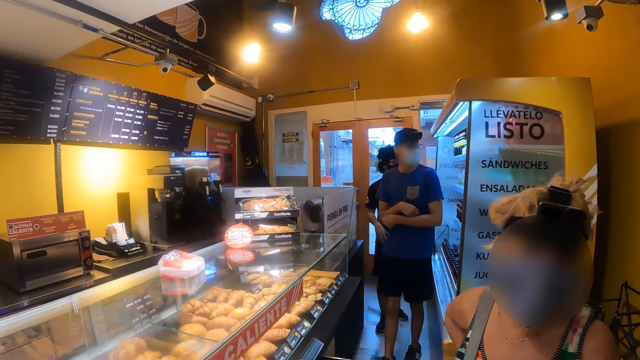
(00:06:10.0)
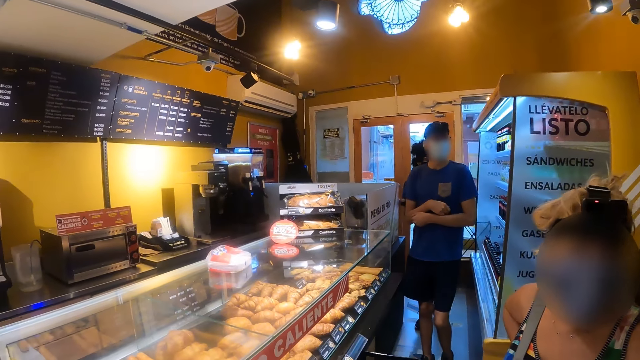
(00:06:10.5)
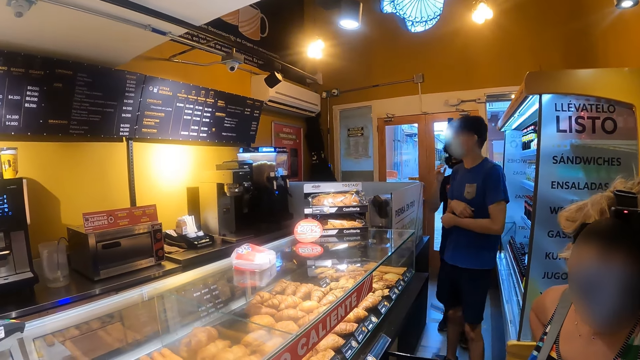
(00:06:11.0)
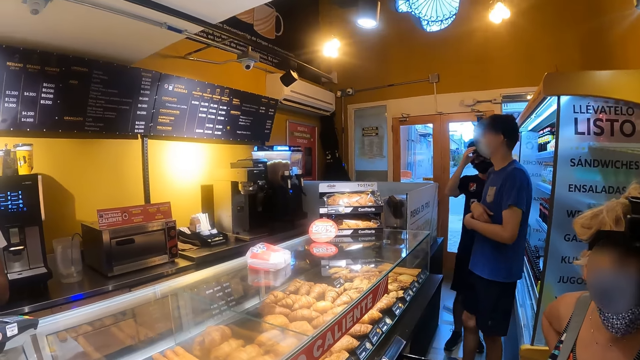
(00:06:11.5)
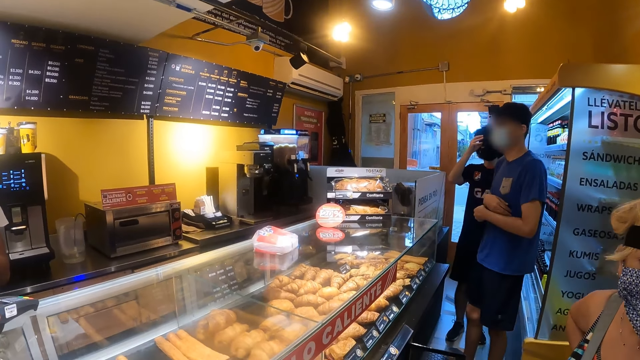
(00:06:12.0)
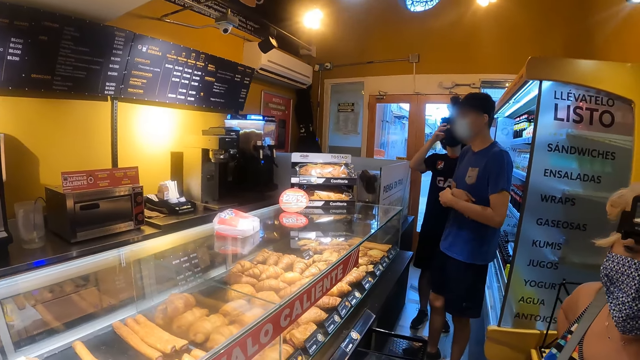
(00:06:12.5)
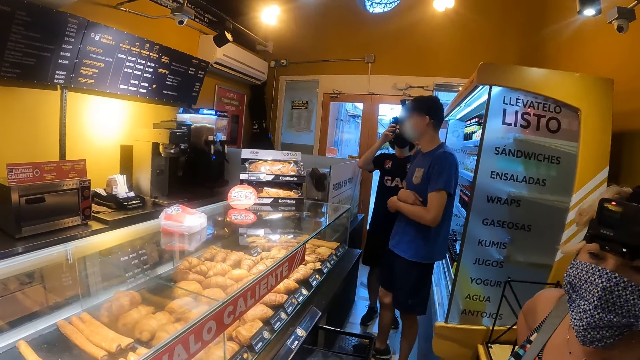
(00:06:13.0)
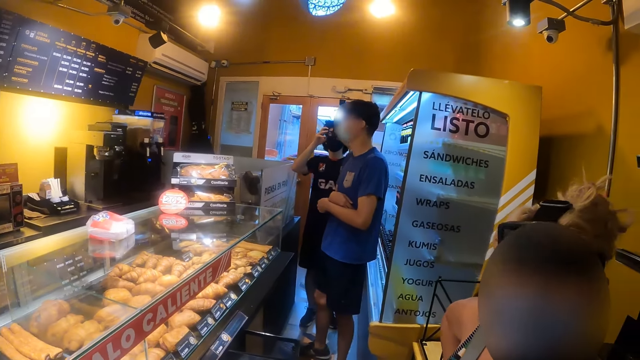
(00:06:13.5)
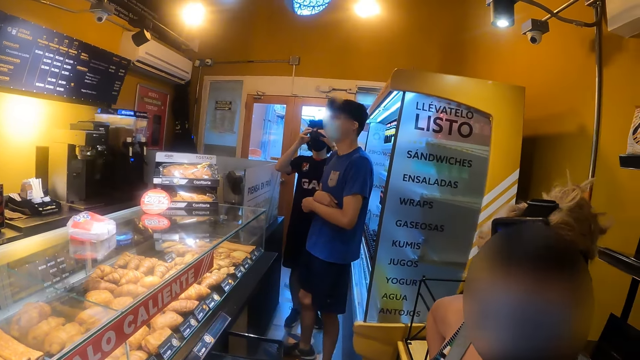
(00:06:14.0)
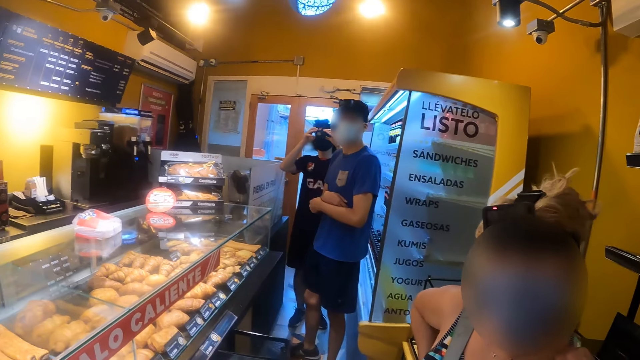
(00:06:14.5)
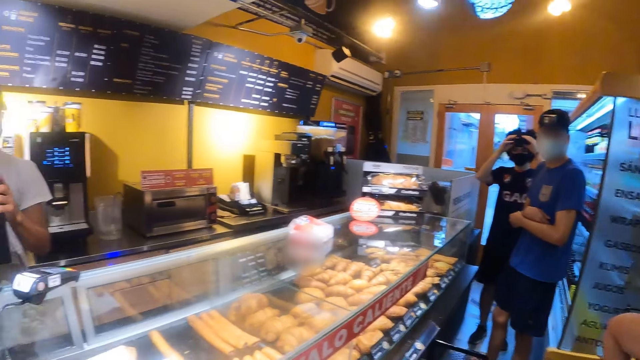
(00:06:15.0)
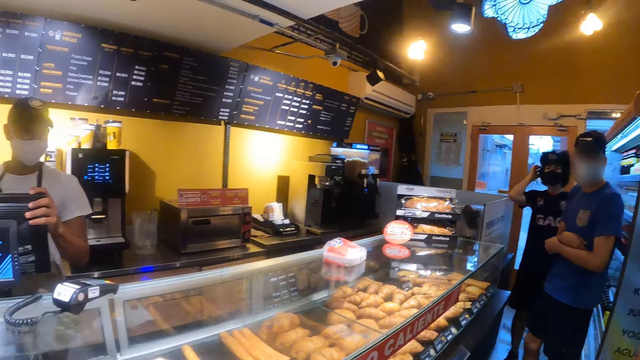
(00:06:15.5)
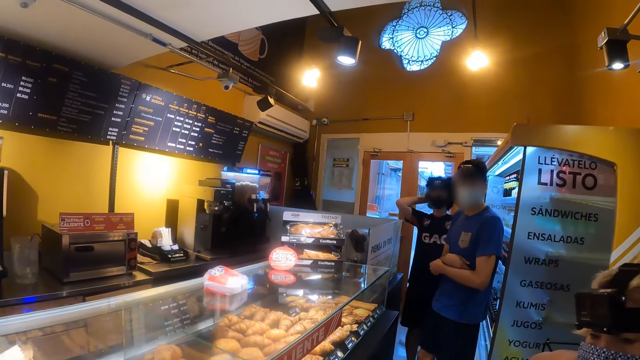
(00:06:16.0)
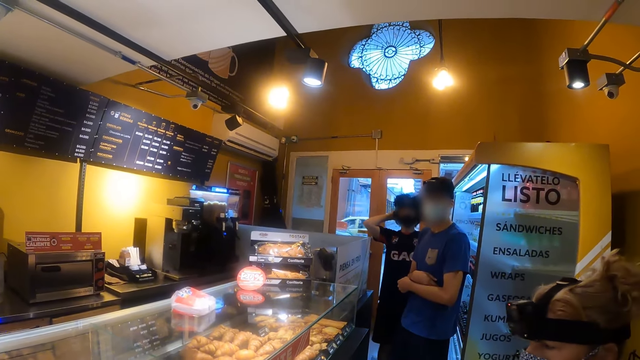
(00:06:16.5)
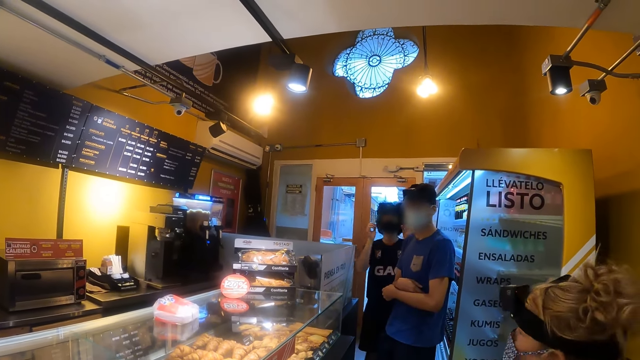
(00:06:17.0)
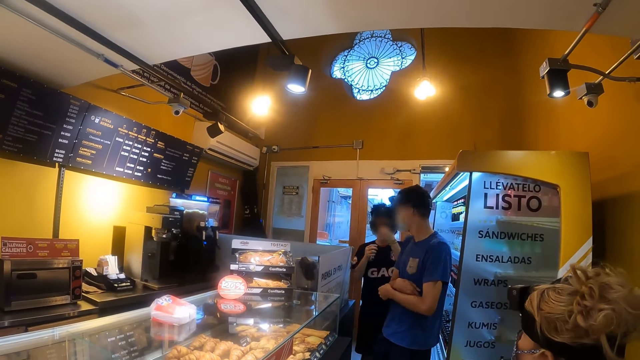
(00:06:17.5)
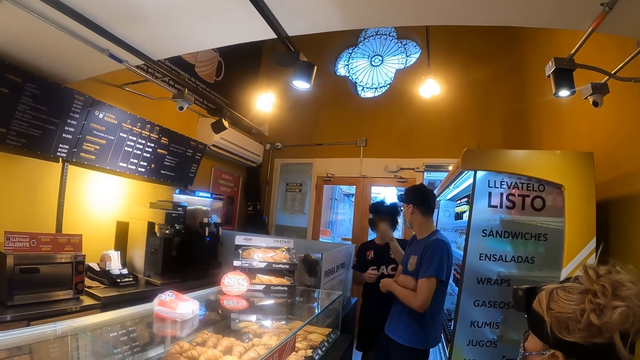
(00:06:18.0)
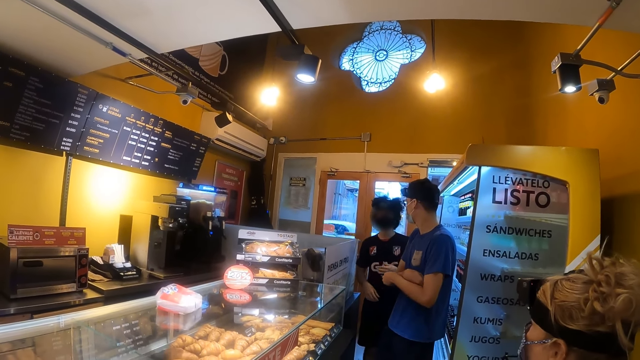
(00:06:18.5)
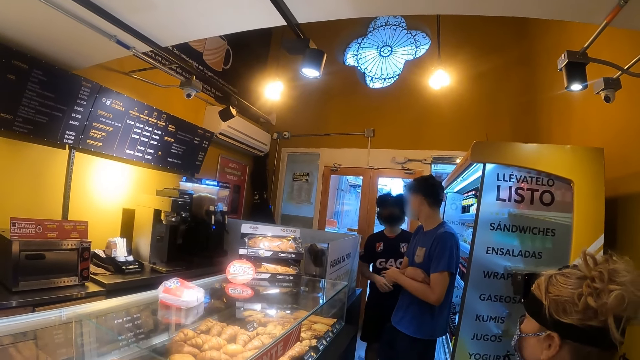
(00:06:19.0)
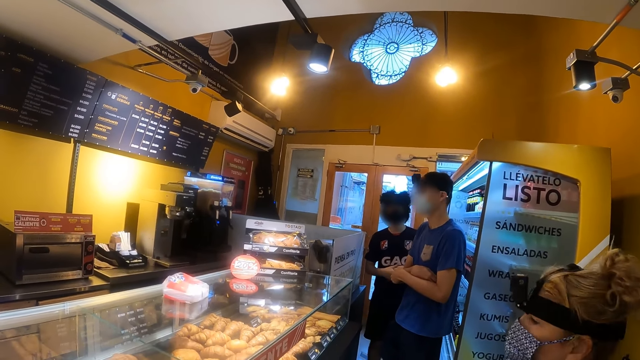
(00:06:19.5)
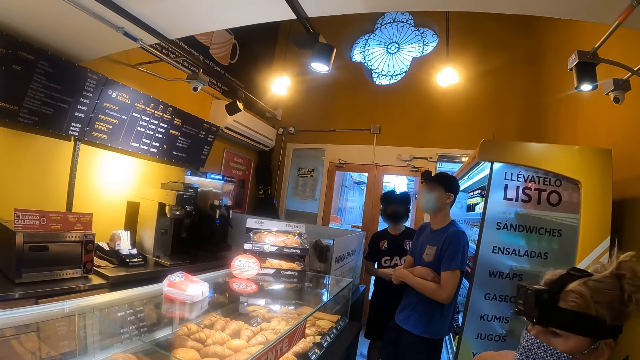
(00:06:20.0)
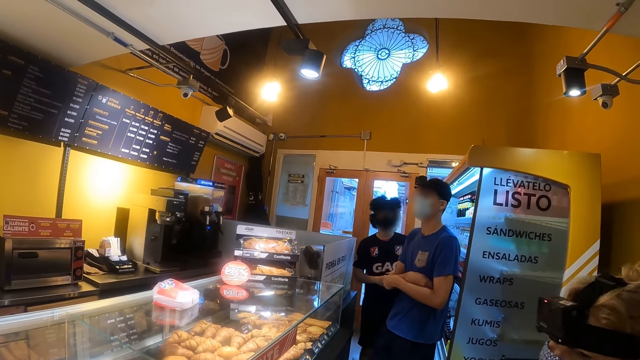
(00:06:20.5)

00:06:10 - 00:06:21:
The camera wearer looks at a man and another man. They look at a woman. They look at the man and the other man.

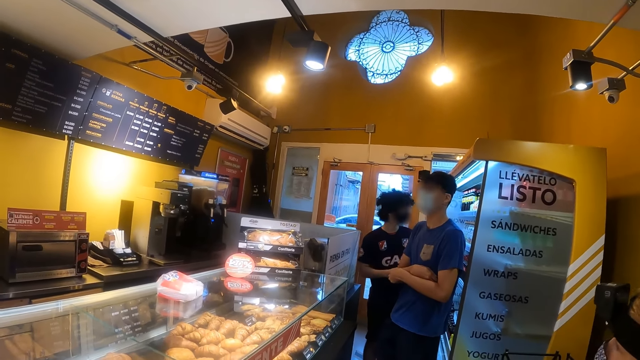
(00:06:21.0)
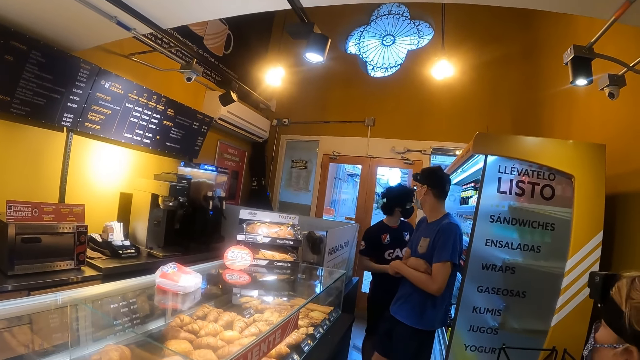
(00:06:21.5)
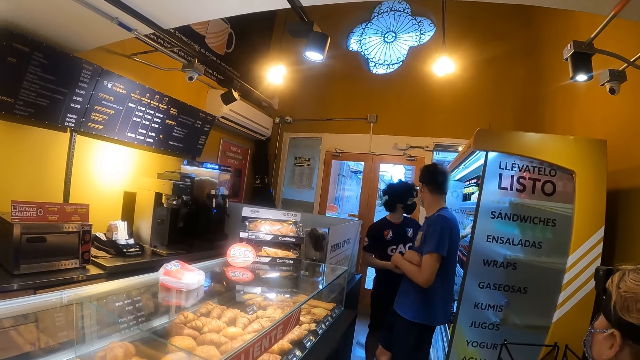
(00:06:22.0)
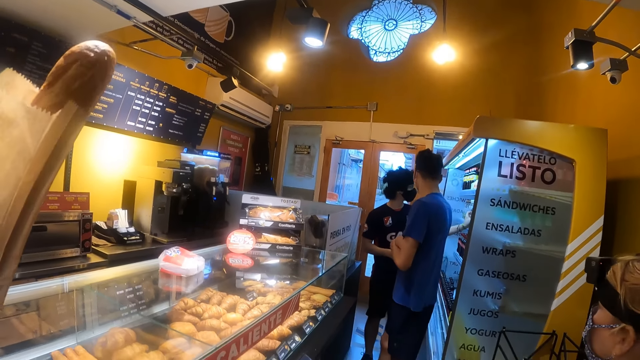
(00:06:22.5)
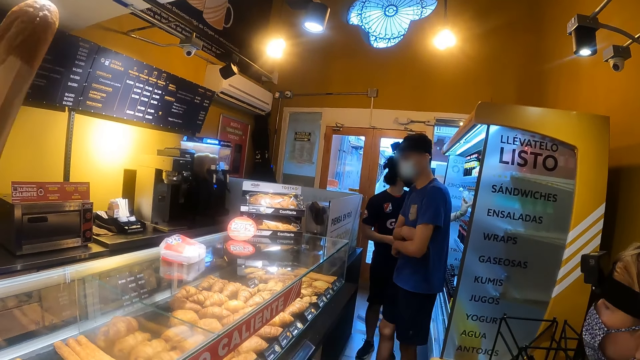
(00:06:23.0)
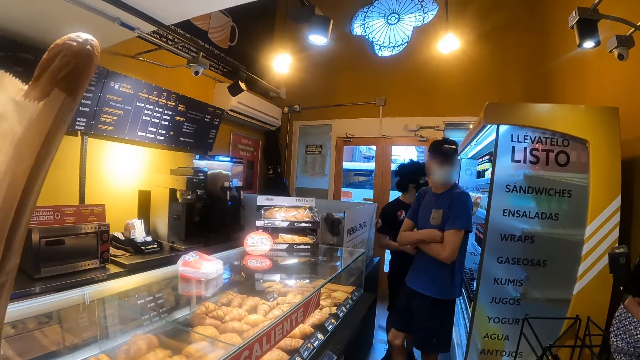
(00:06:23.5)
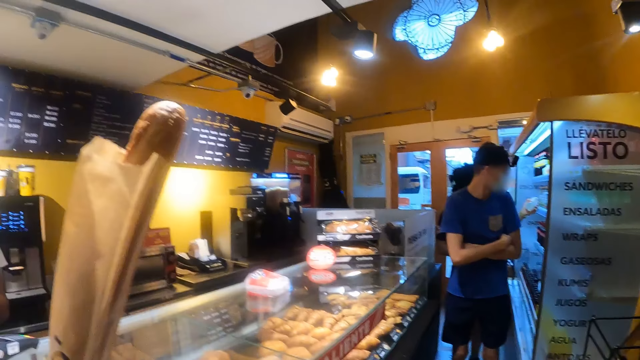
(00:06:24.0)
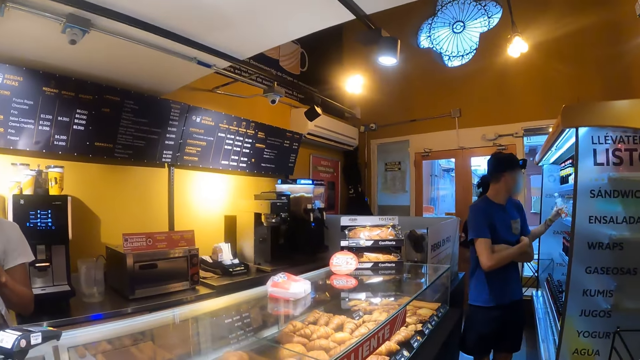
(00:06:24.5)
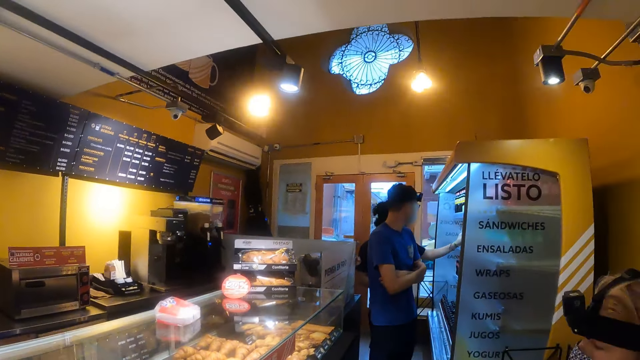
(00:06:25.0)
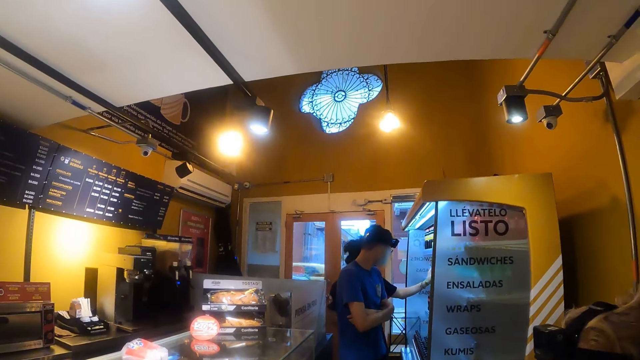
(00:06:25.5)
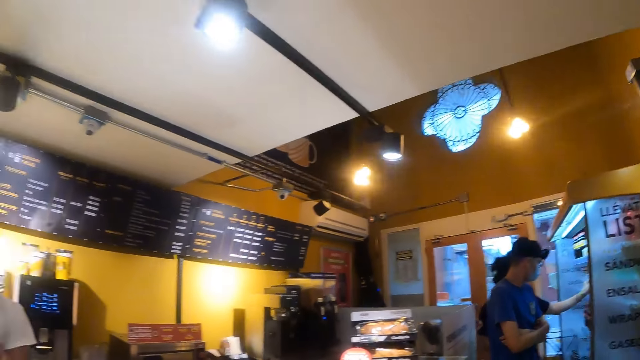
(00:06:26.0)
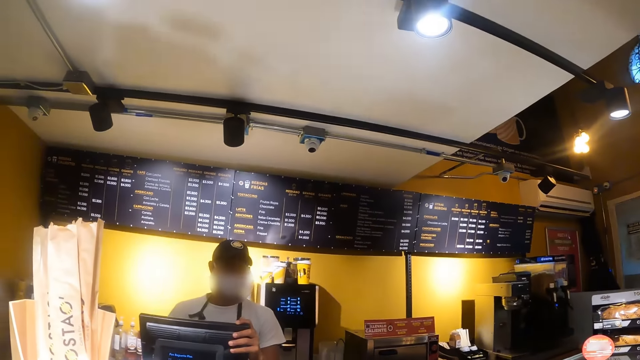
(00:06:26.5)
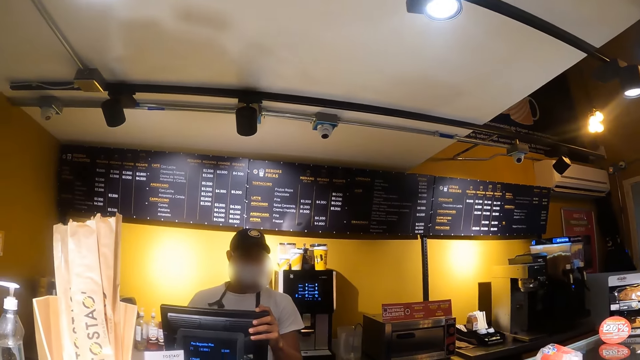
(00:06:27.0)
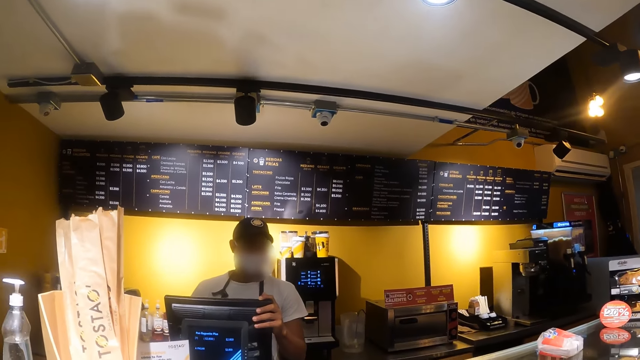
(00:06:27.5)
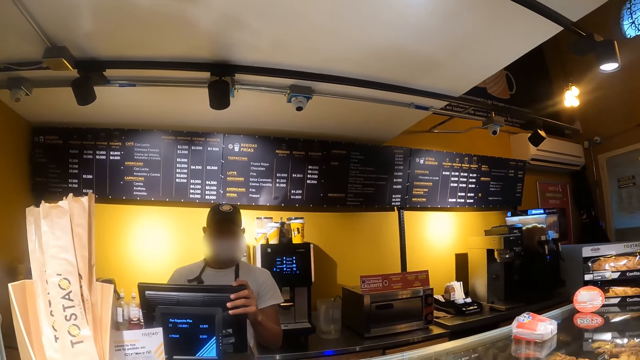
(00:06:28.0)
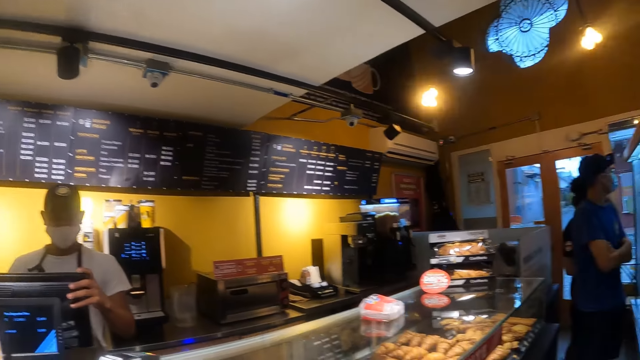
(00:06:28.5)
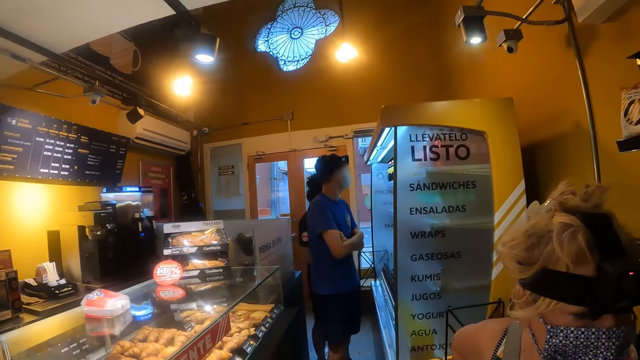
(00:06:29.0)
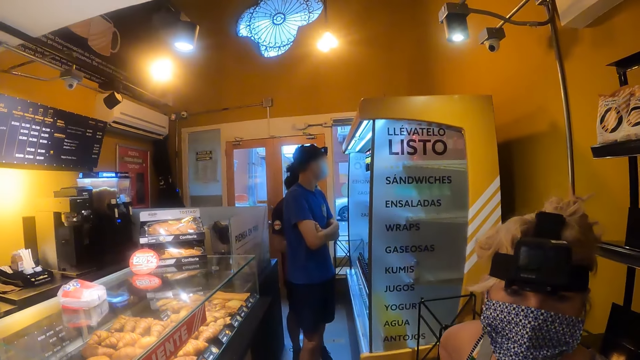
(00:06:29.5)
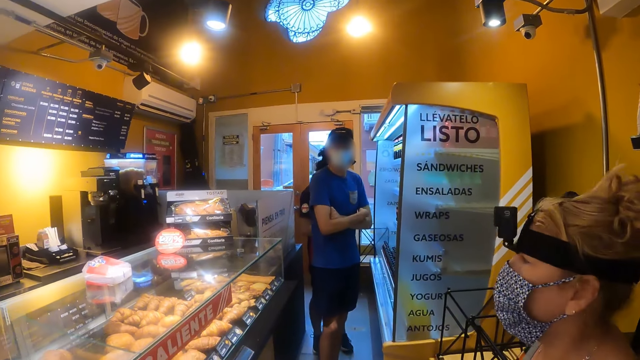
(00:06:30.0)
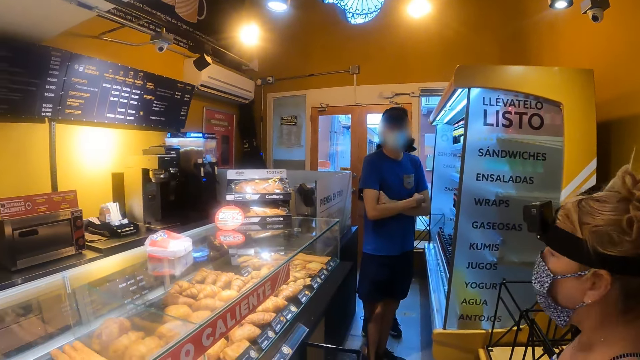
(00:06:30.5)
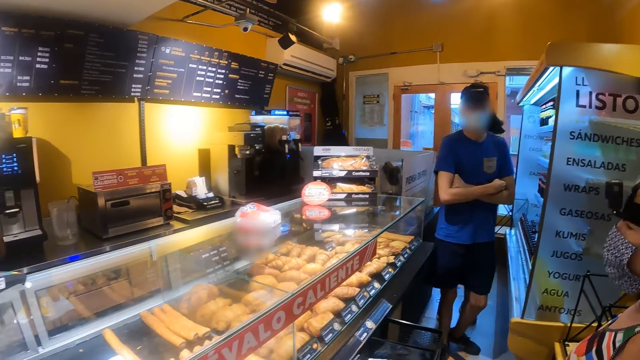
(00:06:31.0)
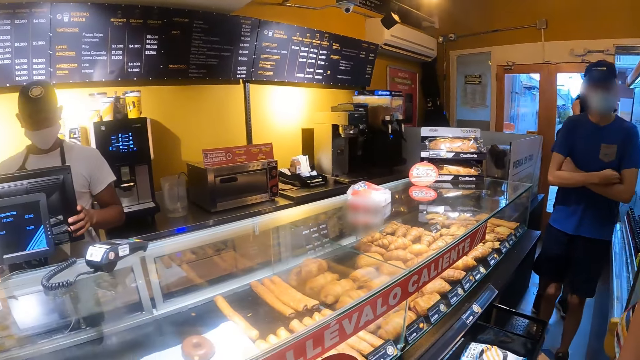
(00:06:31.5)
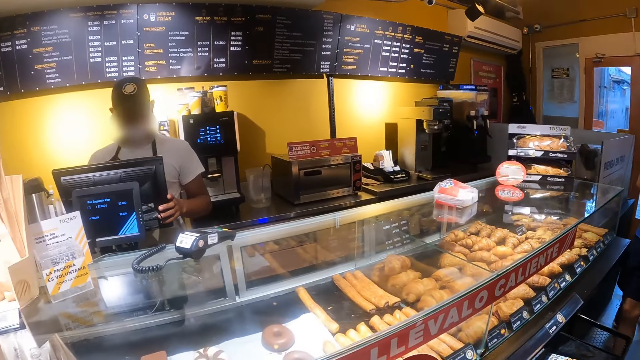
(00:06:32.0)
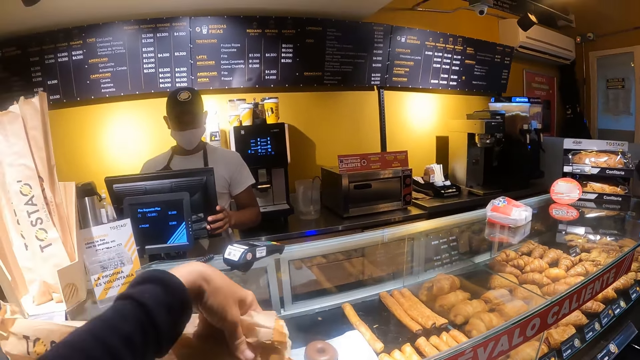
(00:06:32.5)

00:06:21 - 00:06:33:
The camera wearer holds a French bread. They look at a man and another man. They hold the paper. They look at a cashier. They look around the room. They look at a woman. They look at the man and the other man.
